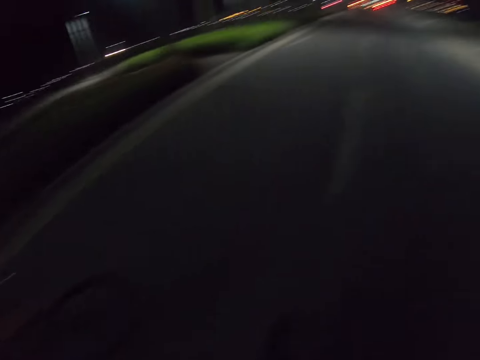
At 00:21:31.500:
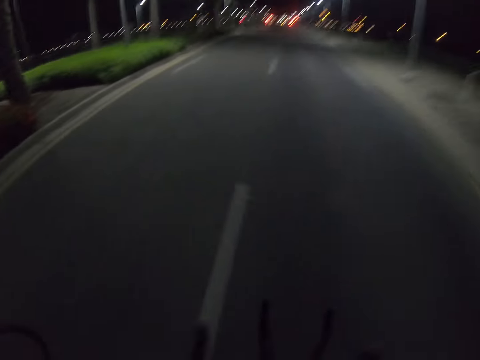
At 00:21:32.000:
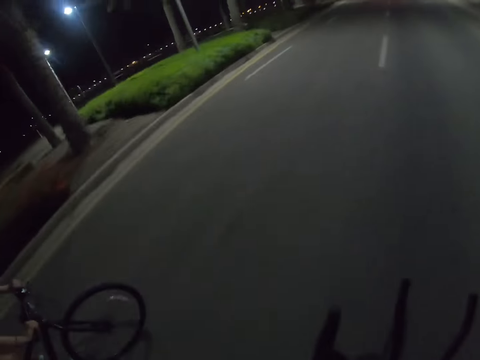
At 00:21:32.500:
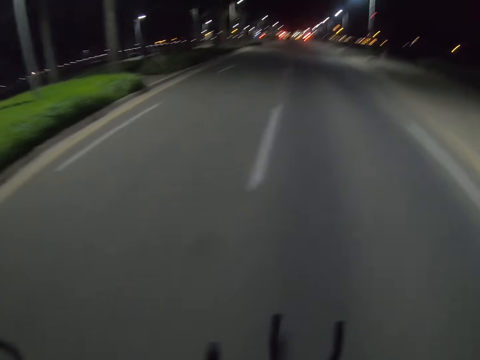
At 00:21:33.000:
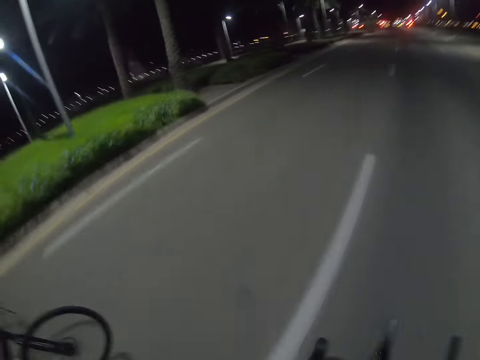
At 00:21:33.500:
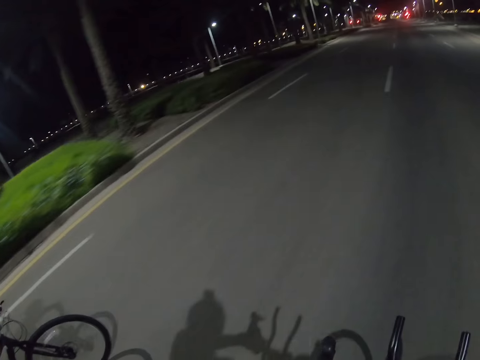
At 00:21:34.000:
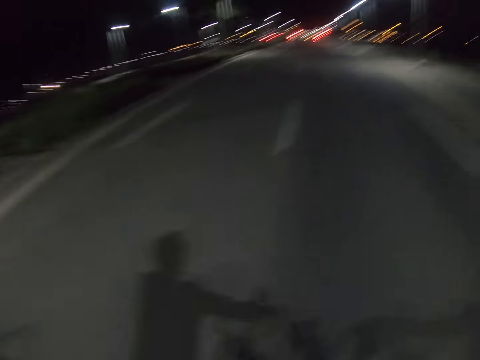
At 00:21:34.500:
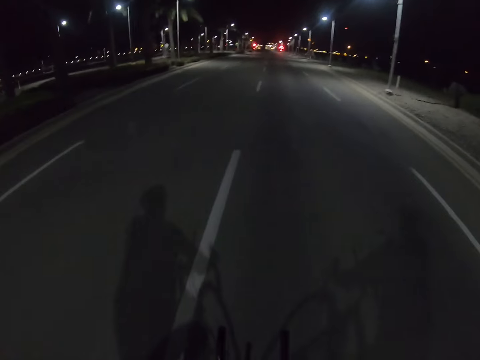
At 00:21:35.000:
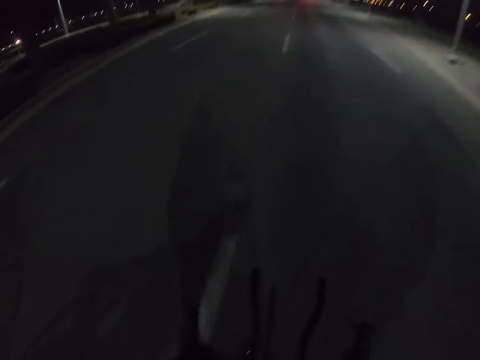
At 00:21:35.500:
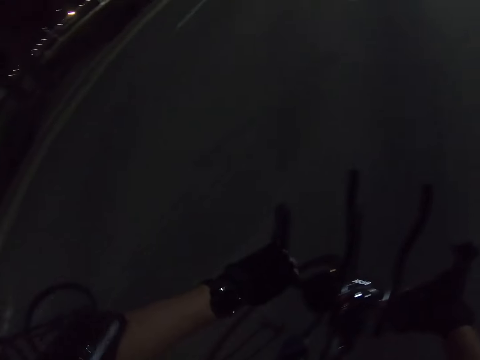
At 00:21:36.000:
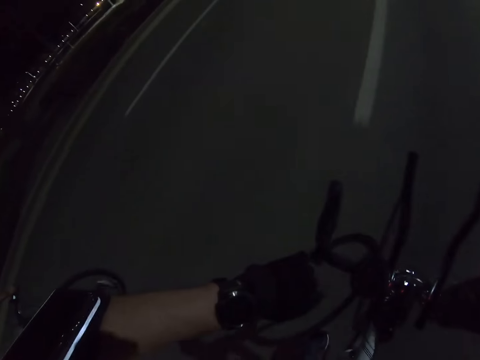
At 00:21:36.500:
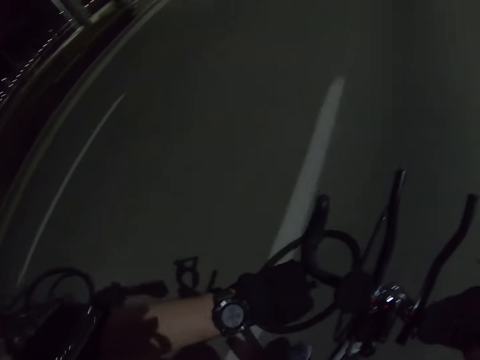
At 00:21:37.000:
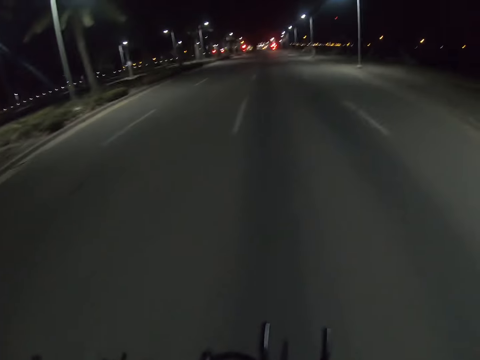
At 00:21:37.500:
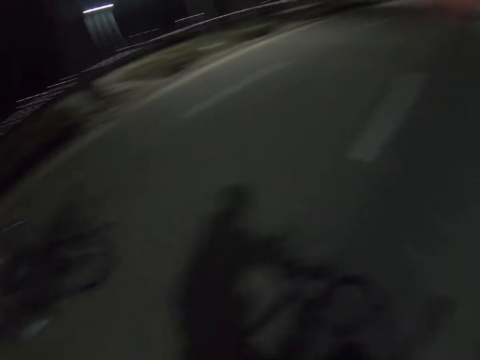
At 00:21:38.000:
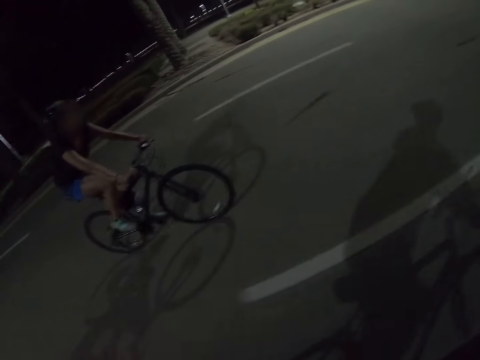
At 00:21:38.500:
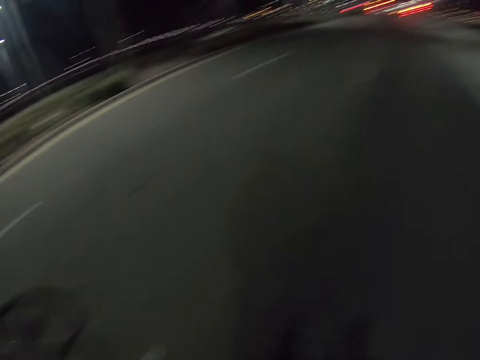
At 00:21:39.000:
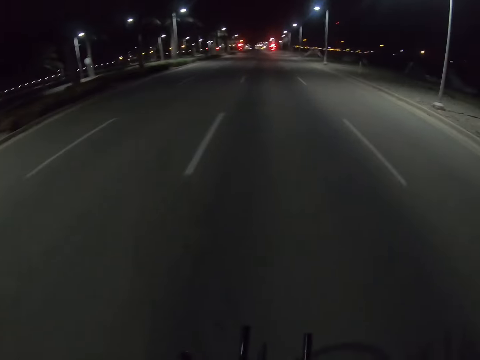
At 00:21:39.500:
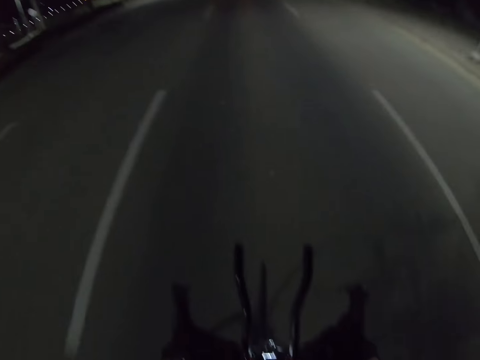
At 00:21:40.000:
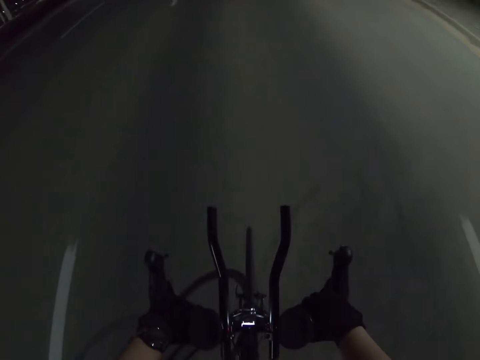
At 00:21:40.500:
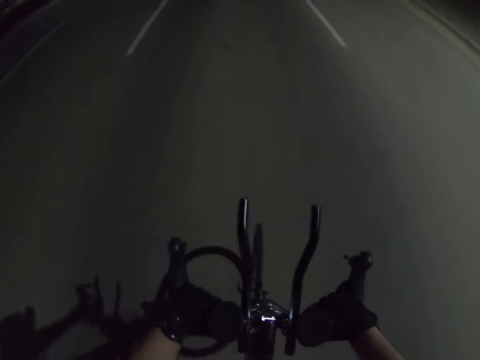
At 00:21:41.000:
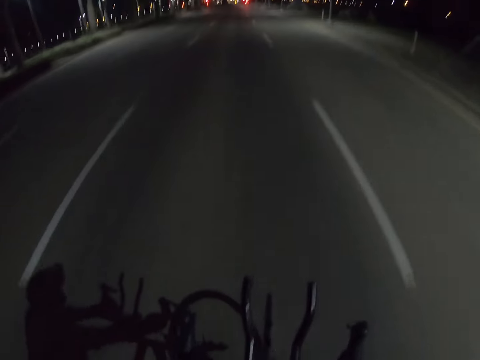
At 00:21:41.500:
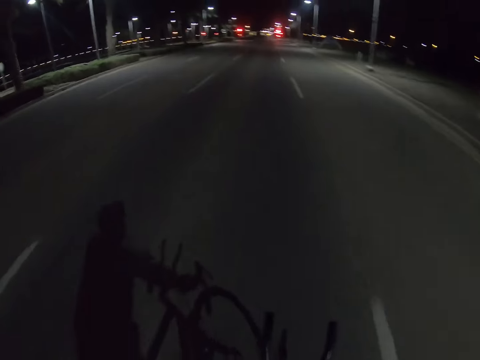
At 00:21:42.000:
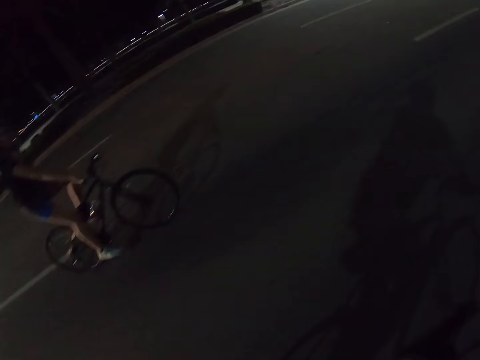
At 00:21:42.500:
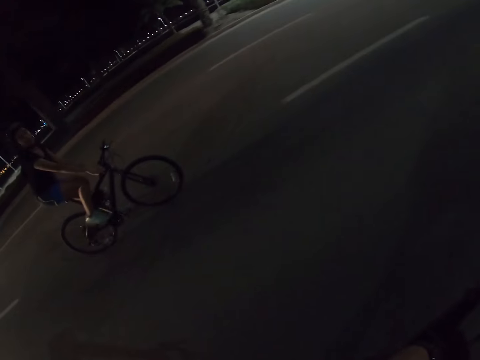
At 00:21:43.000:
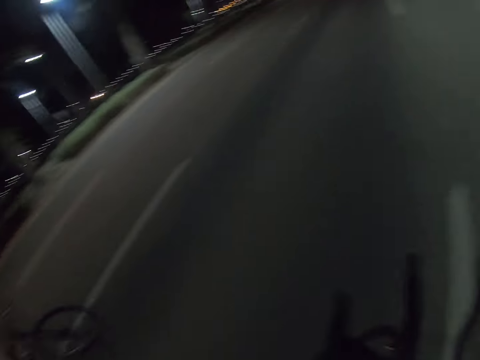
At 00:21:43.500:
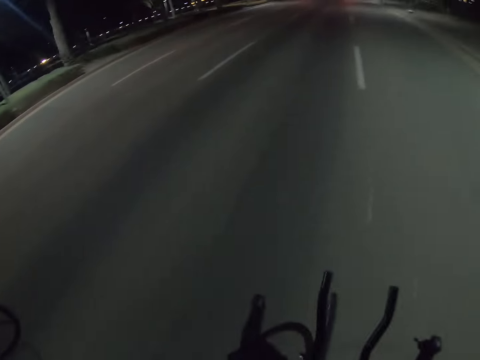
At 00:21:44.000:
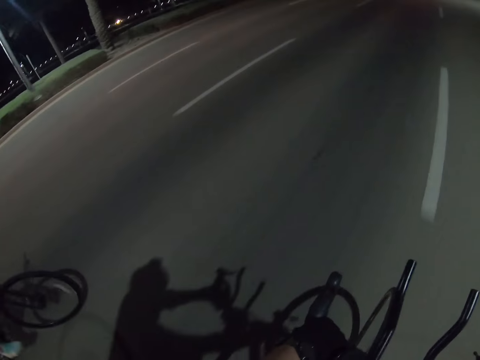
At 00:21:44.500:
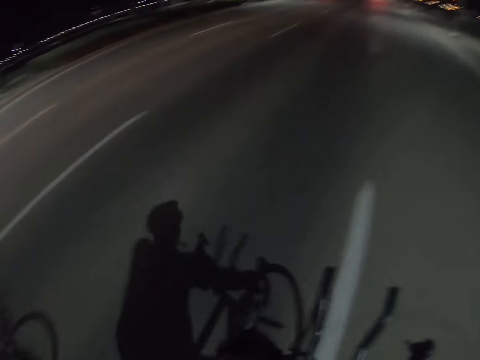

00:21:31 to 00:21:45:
The camera wearer looks around. They ride a bicycle. They check the watch on the left hand. They look around and ride the bicycle. They look at a cyclist. The cyclist converses with the camera wearer. The camera wearer looks around. They ride the bicycle. The cyclist converses with the camera wearer. The camera wearer looks around. They ride the bicycle.

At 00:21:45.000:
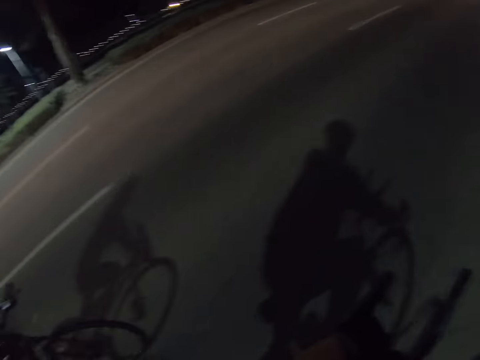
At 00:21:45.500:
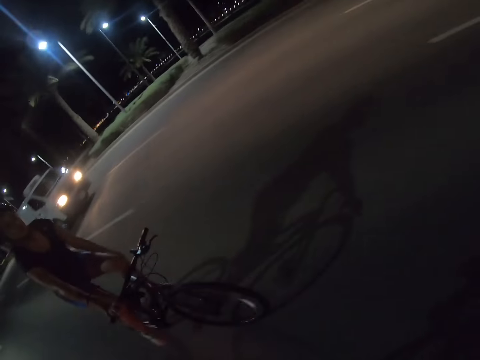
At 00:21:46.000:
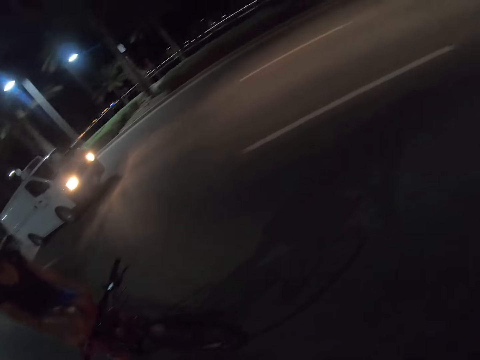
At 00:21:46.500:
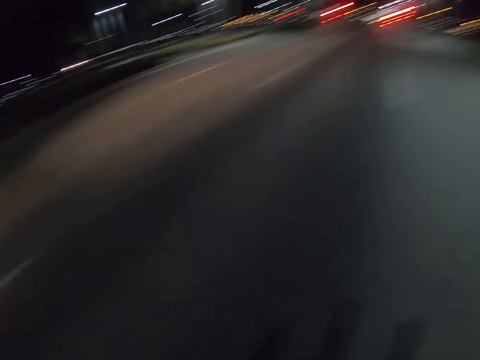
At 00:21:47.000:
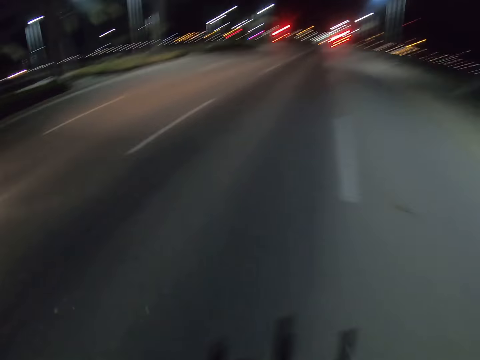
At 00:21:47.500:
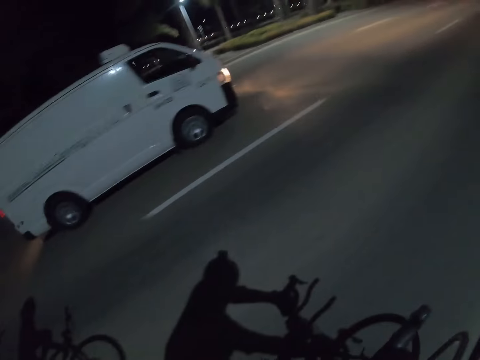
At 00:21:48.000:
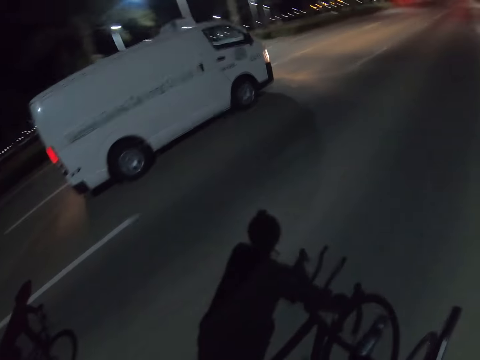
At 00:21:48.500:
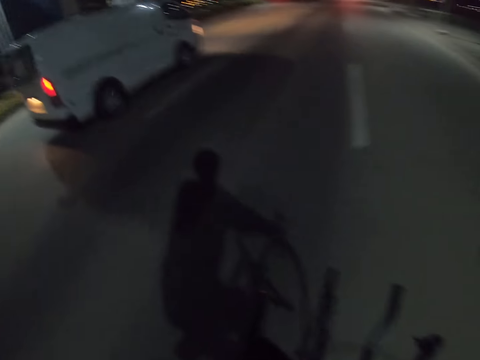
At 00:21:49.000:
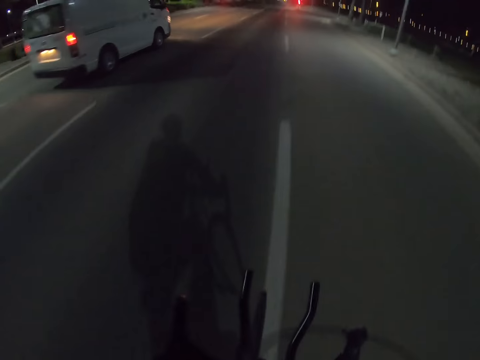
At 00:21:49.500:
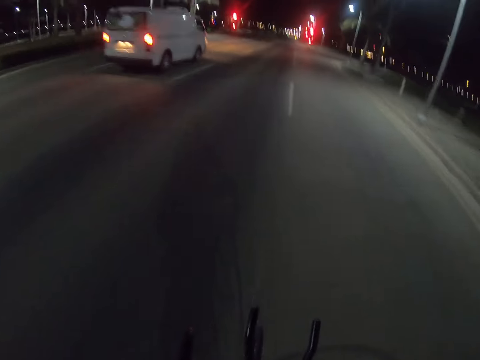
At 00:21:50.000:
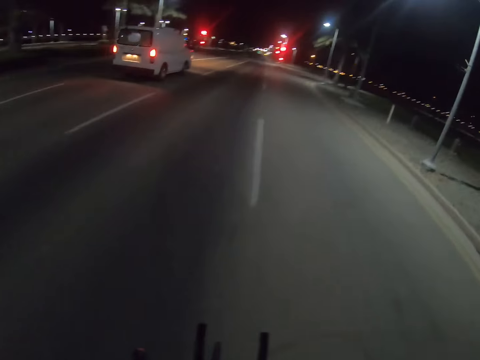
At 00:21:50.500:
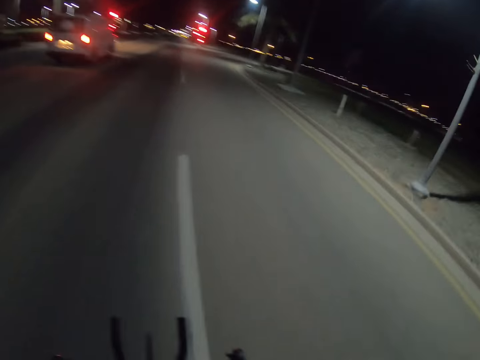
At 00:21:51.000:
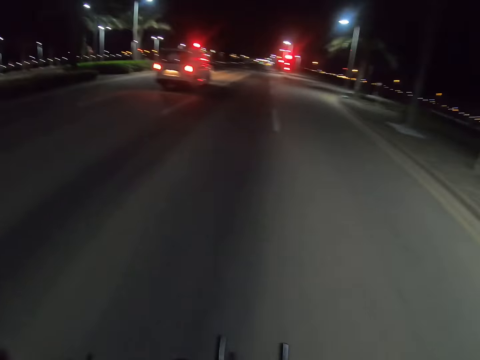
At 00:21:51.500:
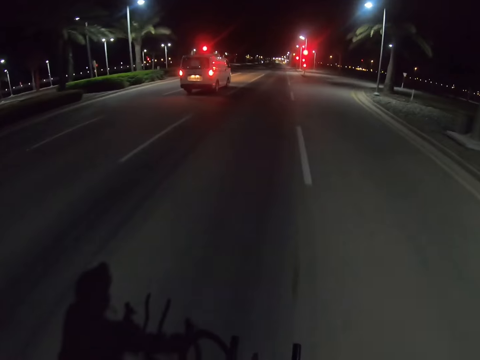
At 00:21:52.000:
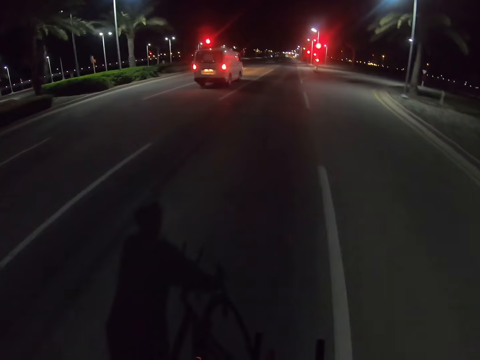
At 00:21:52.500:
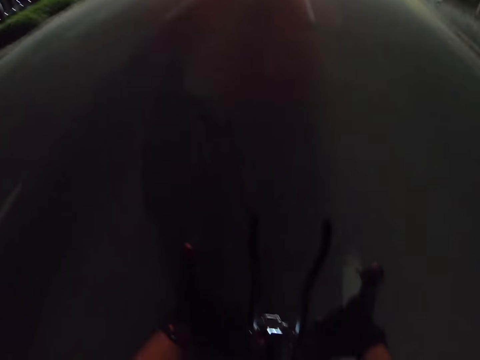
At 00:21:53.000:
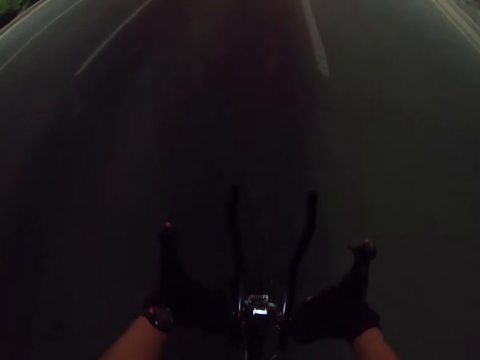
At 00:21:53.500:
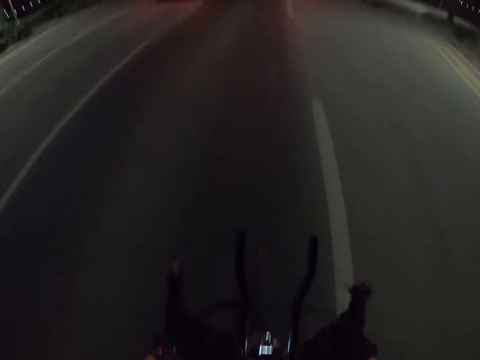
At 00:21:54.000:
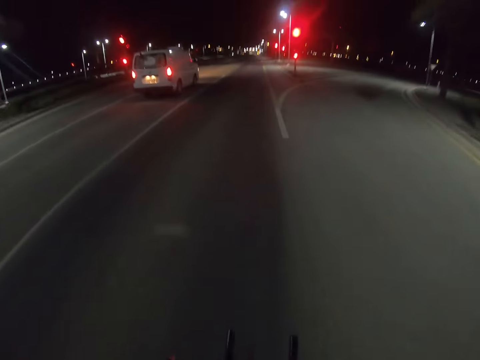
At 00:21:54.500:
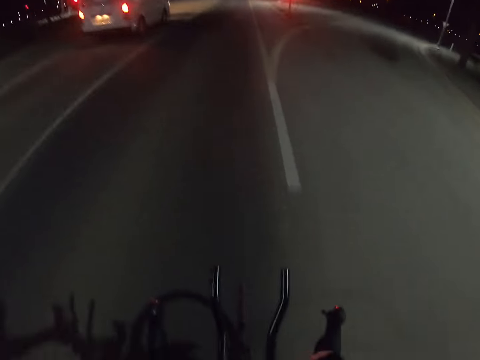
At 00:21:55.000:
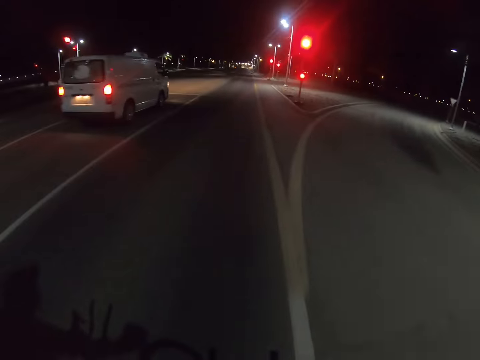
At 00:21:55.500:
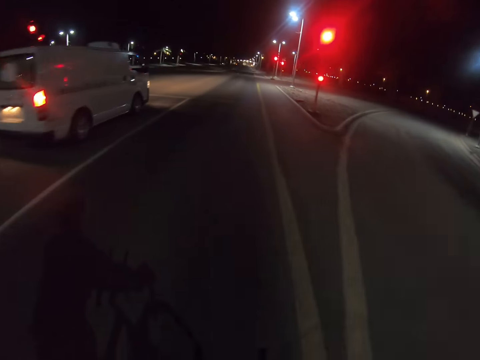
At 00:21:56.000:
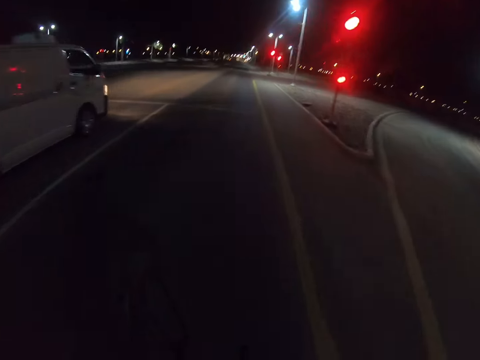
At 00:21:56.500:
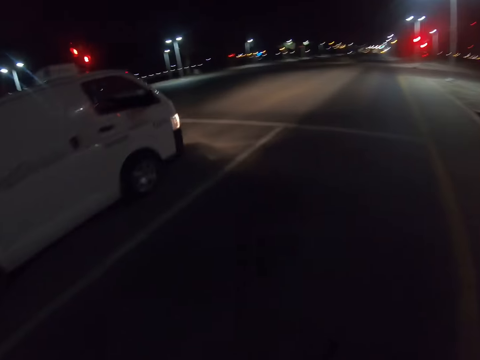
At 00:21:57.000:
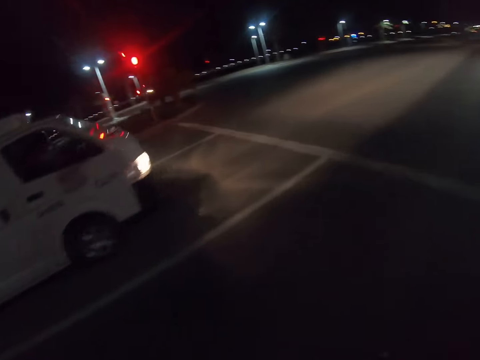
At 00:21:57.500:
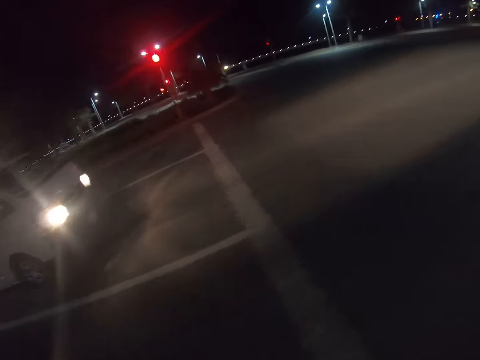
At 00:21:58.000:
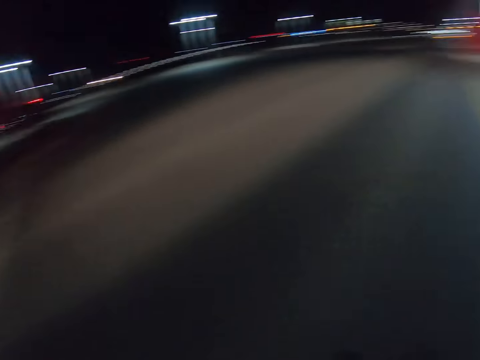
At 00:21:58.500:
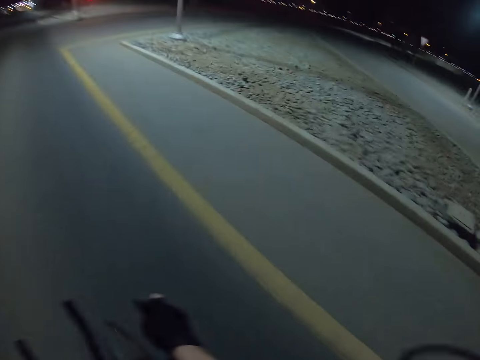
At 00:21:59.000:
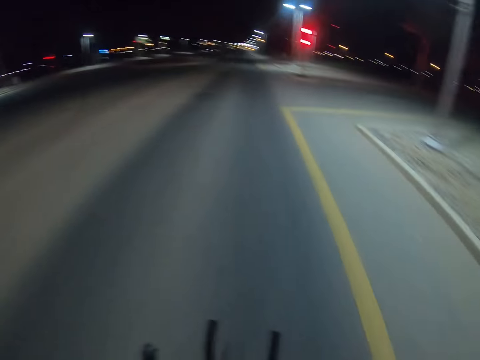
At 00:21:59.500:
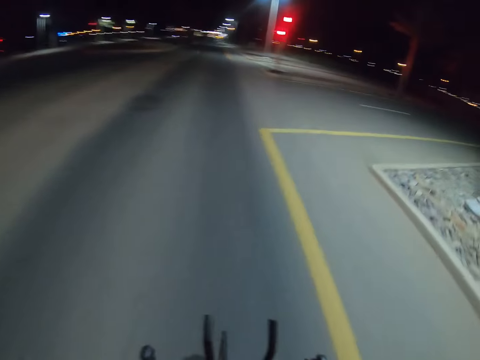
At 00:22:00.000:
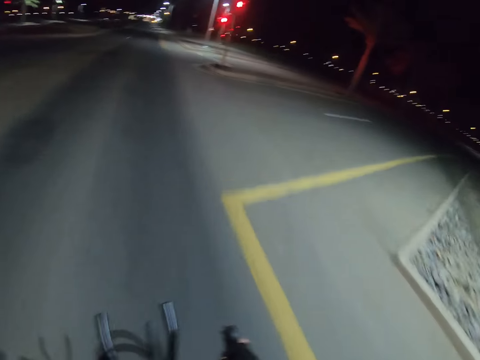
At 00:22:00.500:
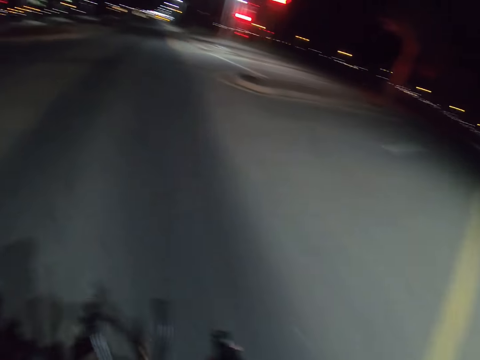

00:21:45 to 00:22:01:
The camera wearer looks at a cyclist. The cyclist converses with the camera wearer. The camera wearer looks around. They ride a bicycle. They look around.
